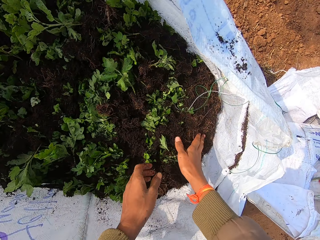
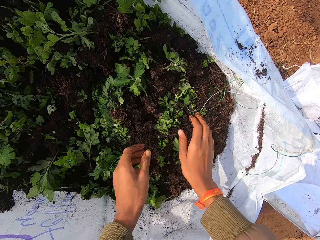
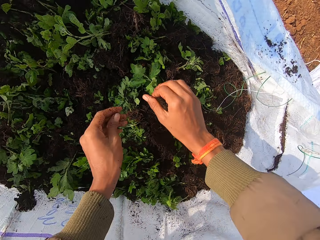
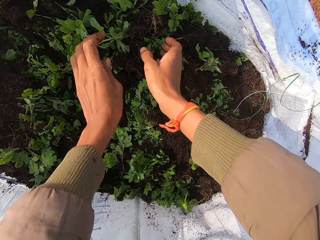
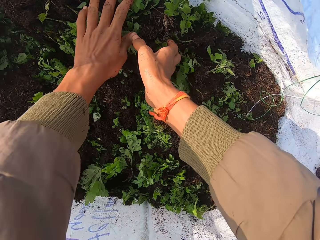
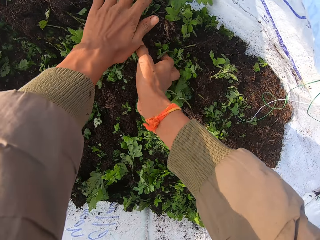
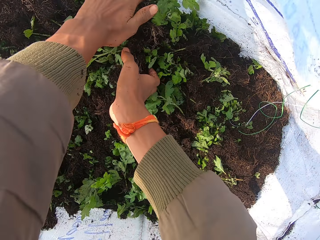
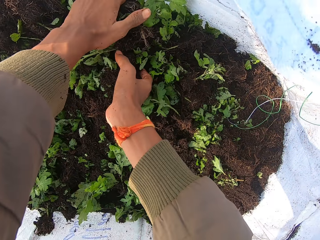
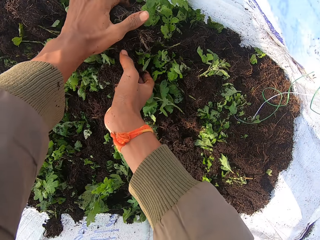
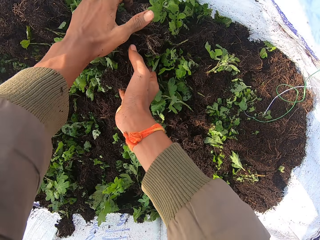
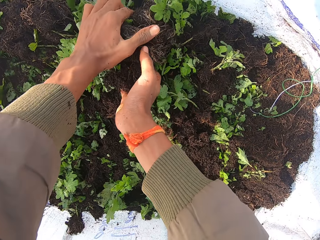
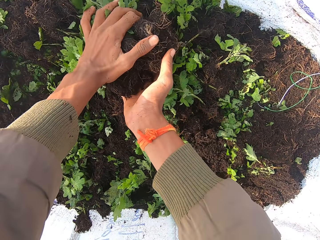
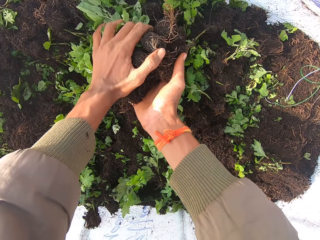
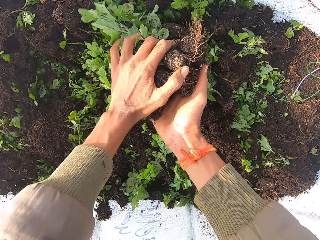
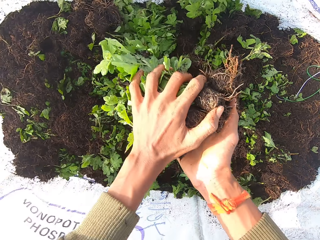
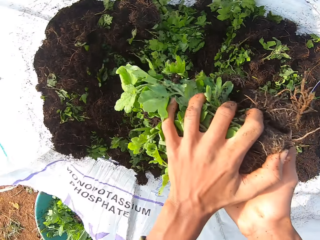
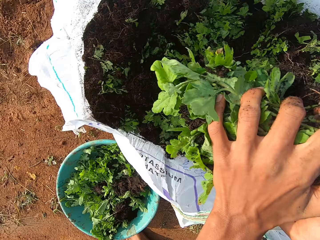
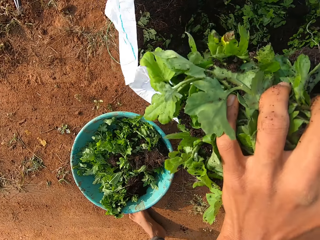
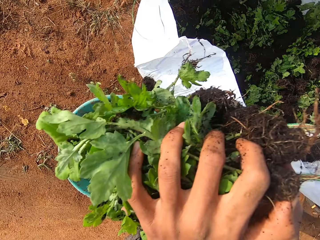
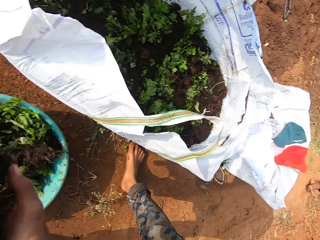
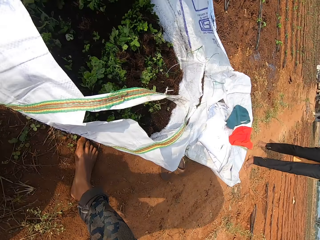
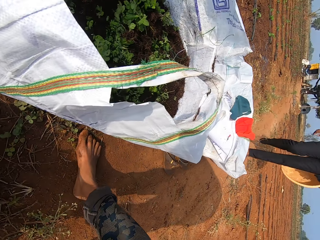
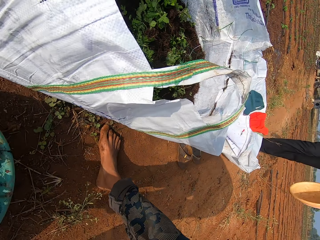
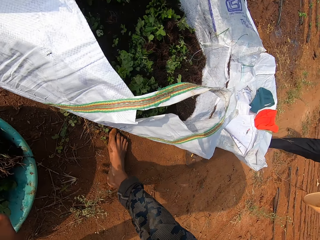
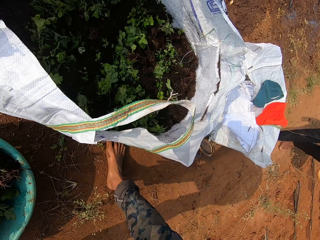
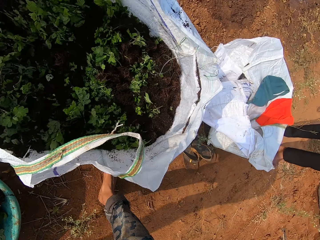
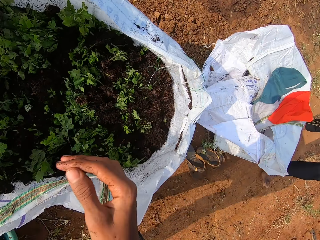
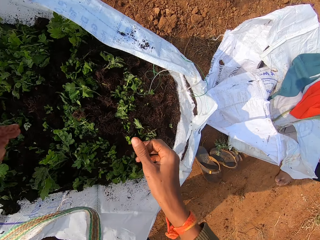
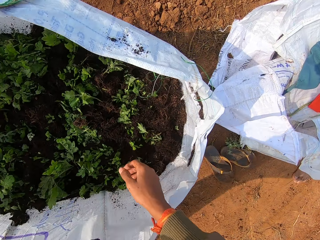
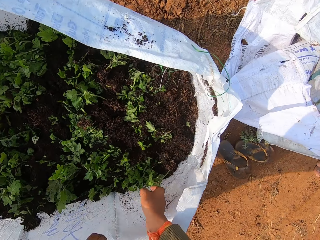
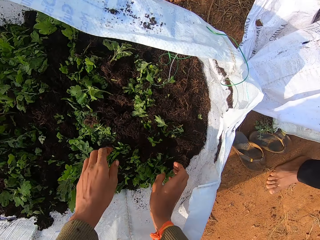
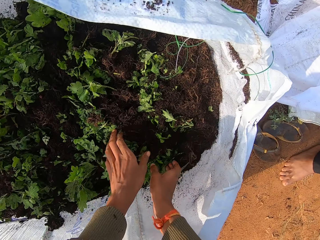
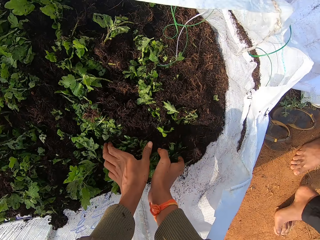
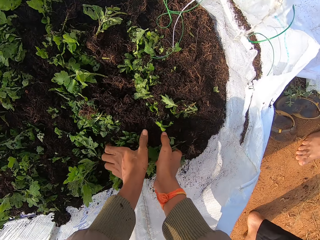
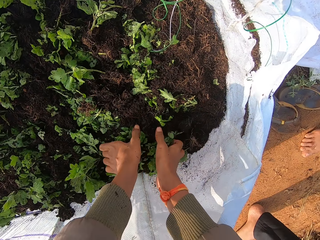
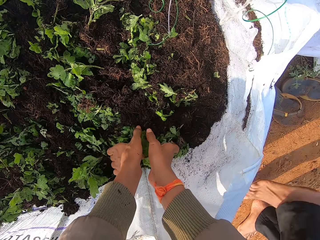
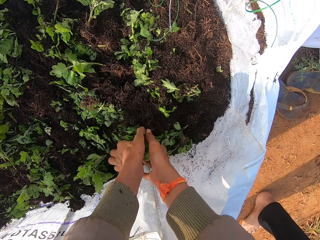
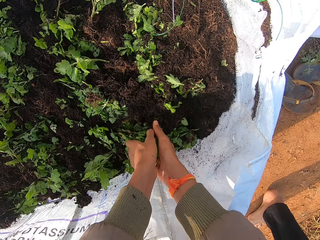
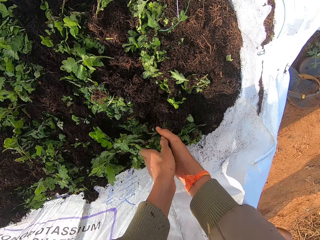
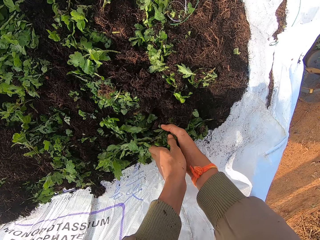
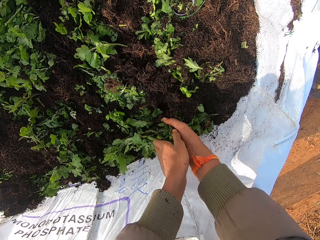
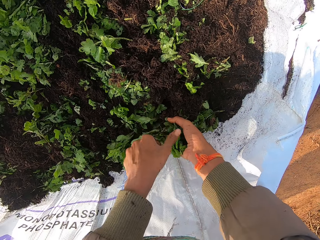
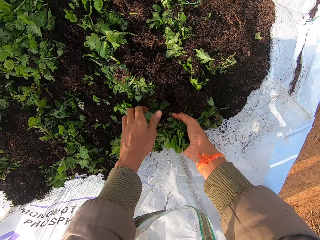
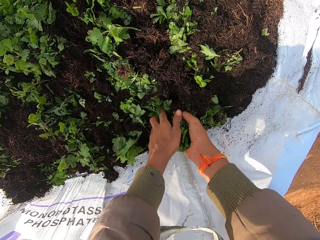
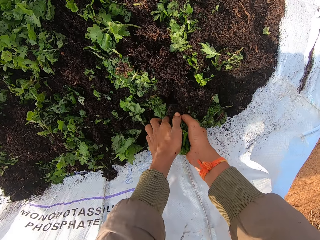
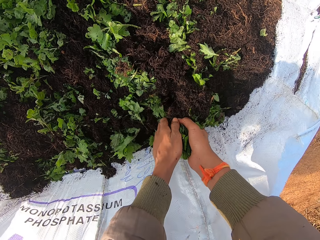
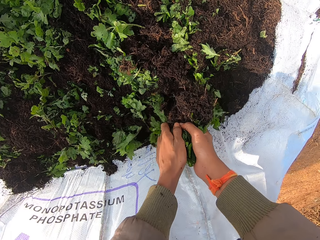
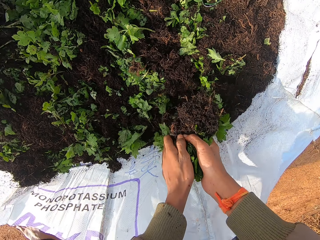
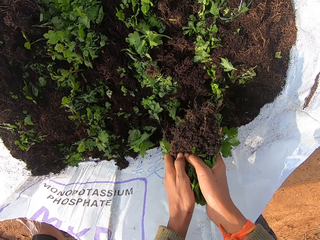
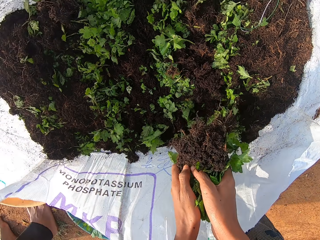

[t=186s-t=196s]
The camera wearer packs vegetables or seedlings from the sack with both hands. A man holds a bowl with his left hand. The camera wearer puts the seedling in the basin and interacts with the man. They pack the vegetables from the sack with both hands.

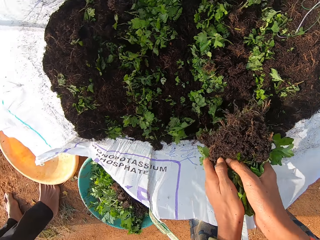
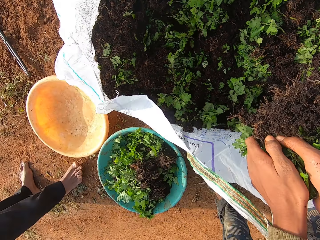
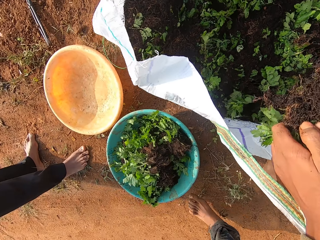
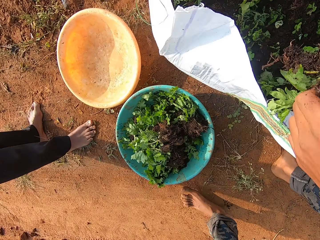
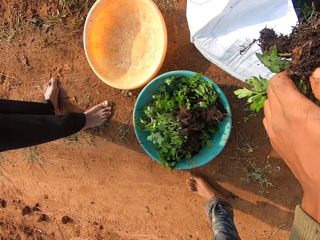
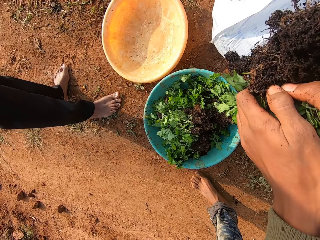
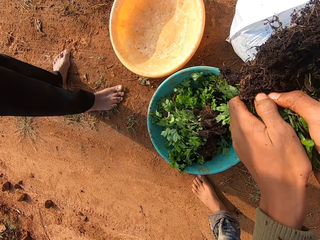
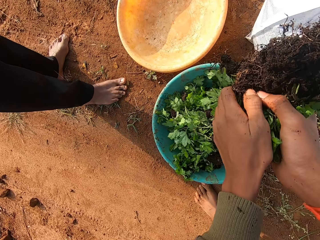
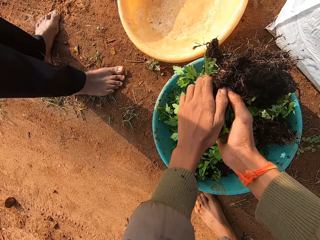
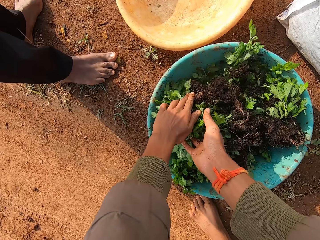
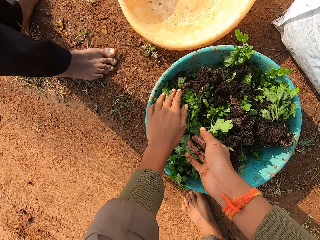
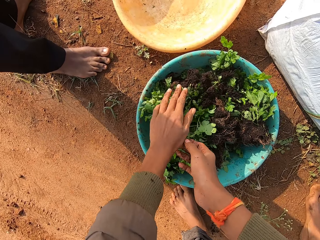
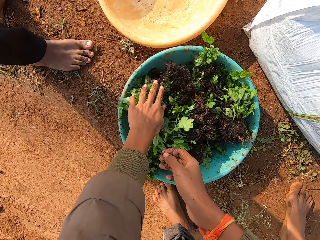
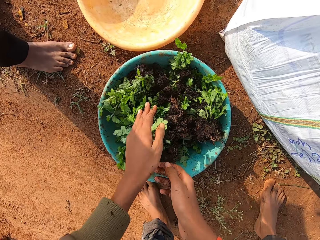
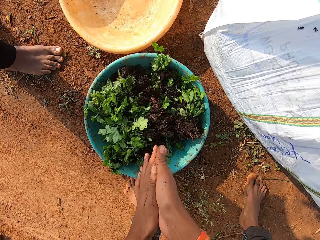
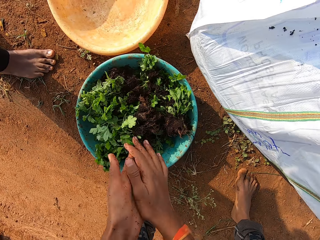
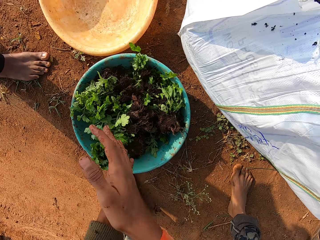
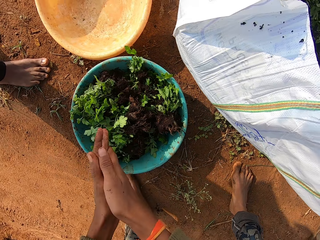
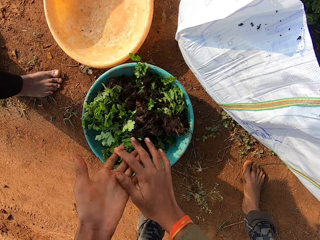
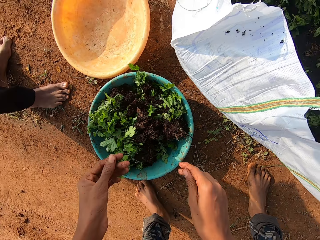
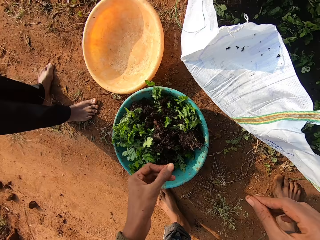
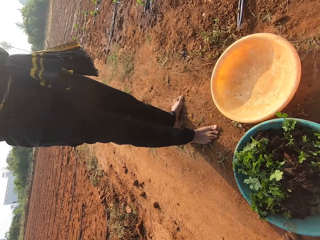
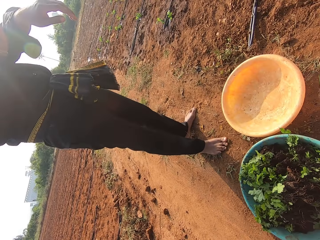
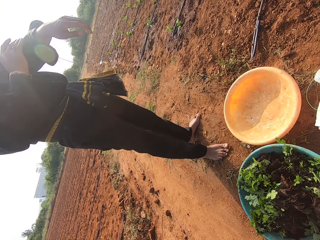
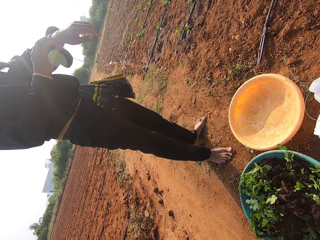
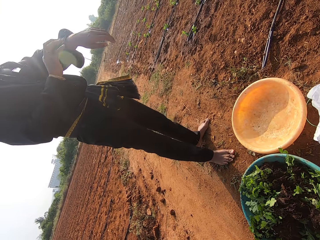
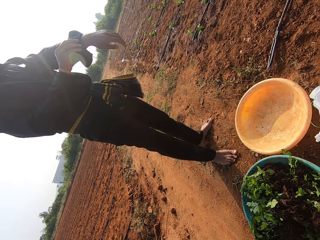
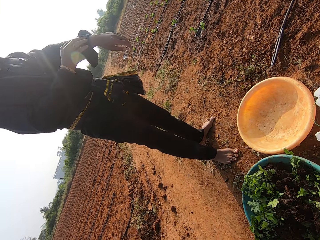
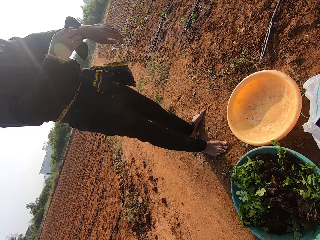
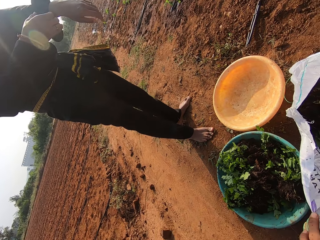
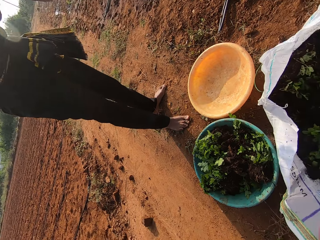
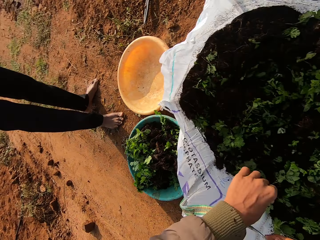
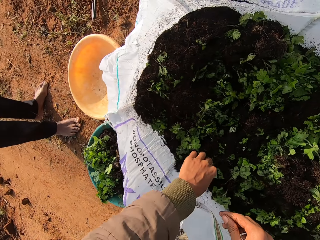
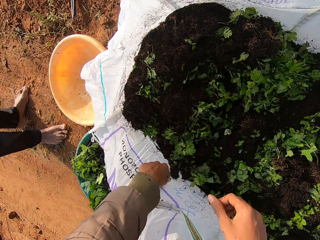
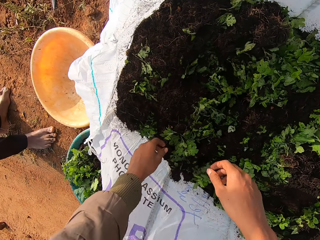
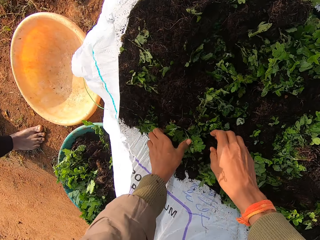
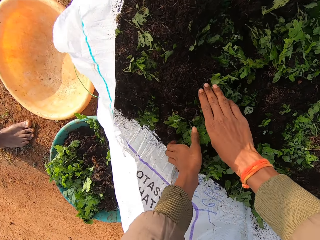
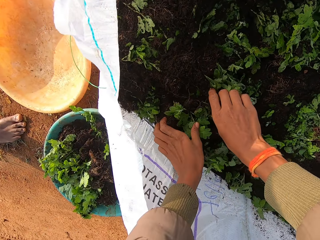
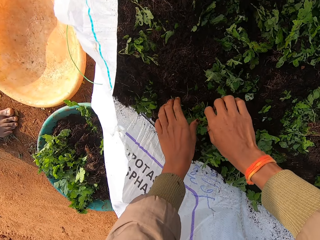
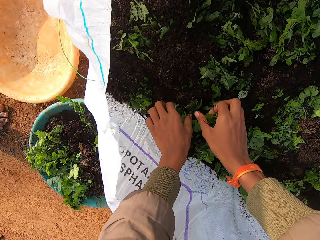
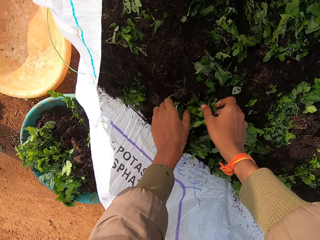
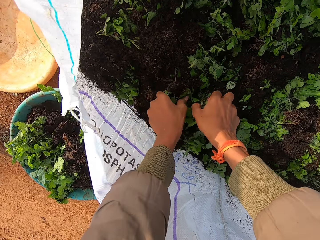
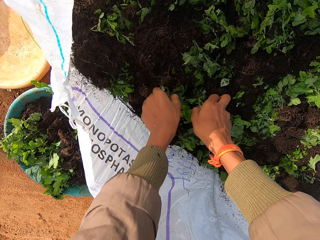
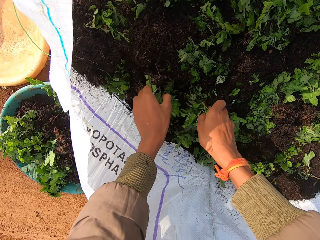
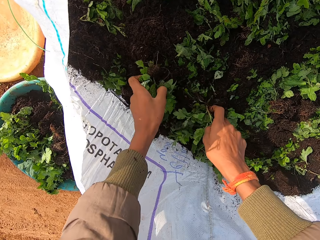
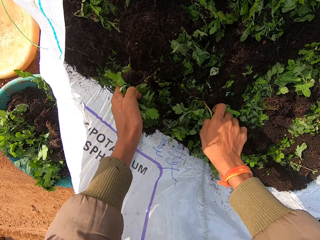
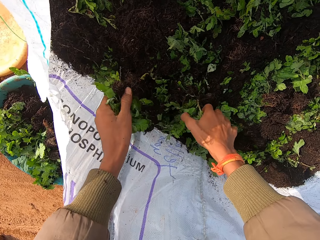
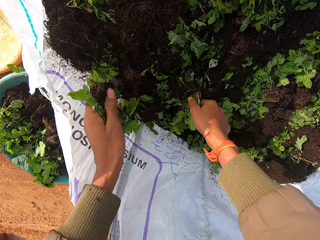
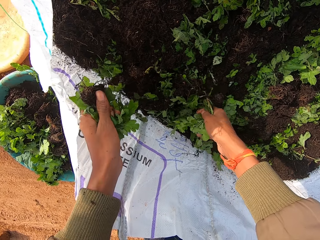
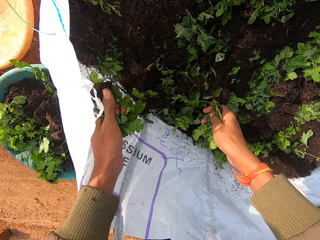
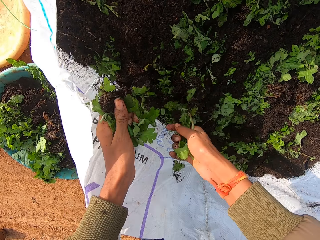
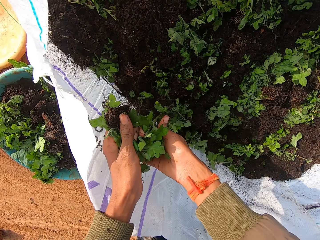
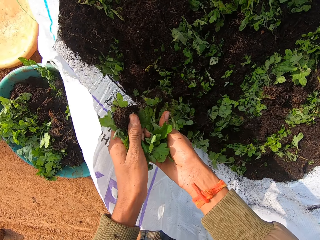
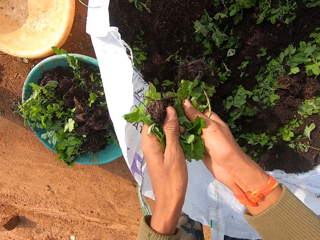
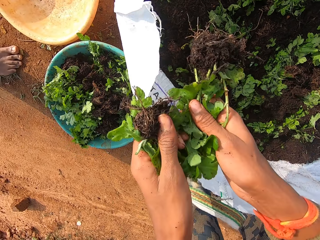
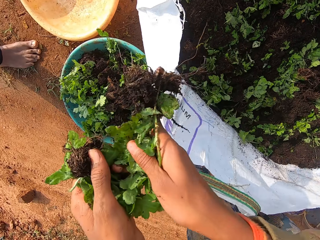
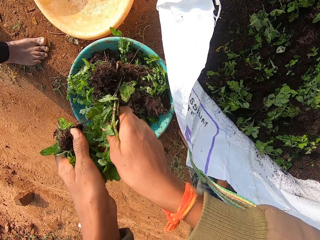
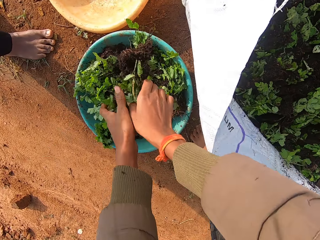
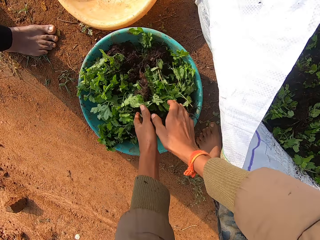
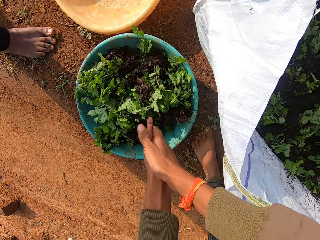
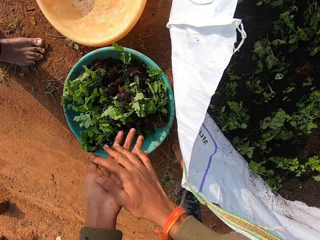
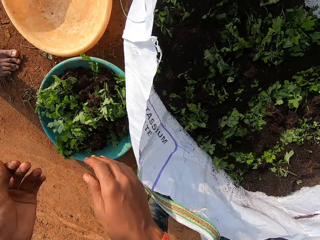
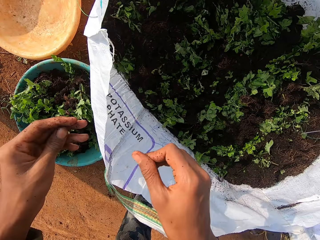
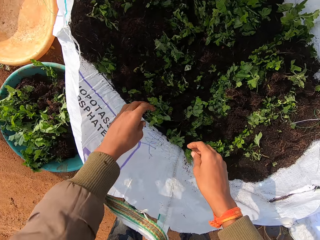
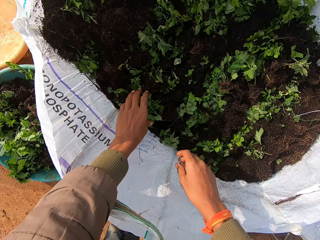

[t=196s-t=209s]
The camera wearer drops the vegetables or seedlings in the bowl or basin on the ground with both hands. They rub the hands and speak. The man rolls the sleeve in his left hand with his right hand. The camera wearer picks the seedlings from the sack. They put the seedling in the basin.
